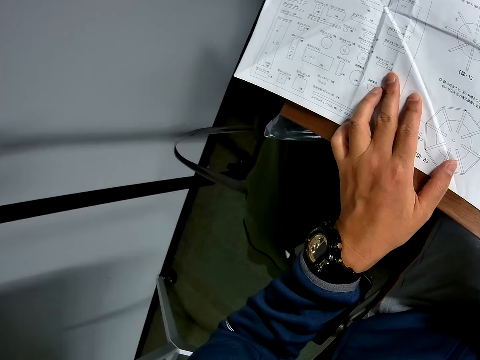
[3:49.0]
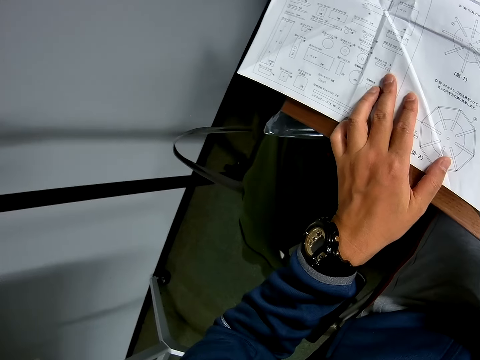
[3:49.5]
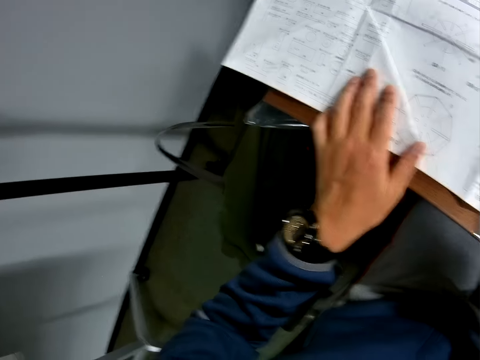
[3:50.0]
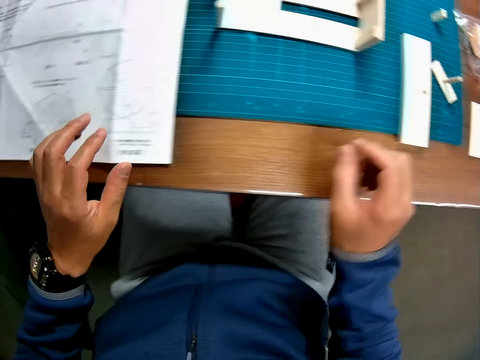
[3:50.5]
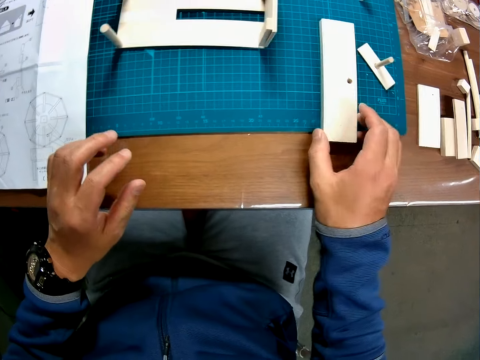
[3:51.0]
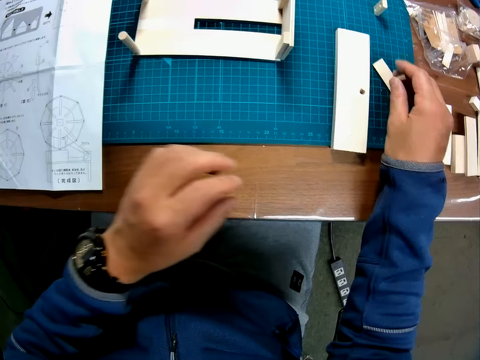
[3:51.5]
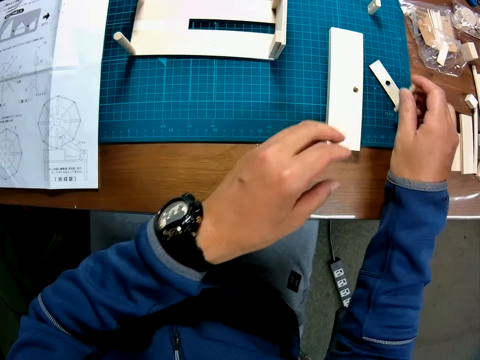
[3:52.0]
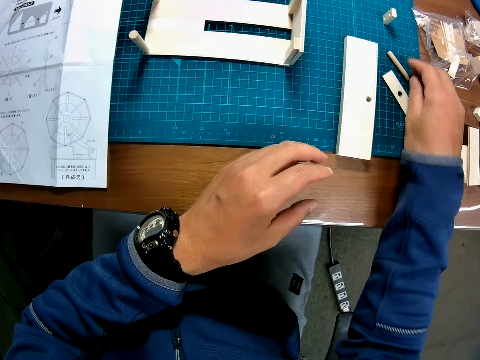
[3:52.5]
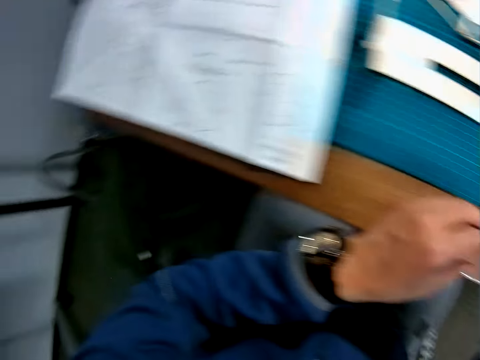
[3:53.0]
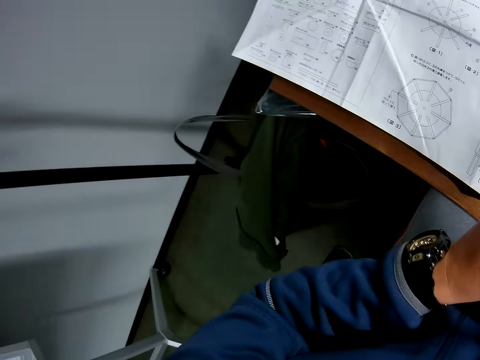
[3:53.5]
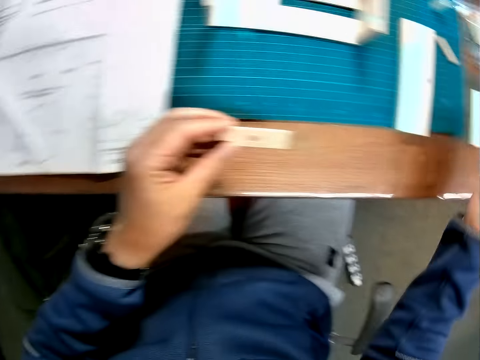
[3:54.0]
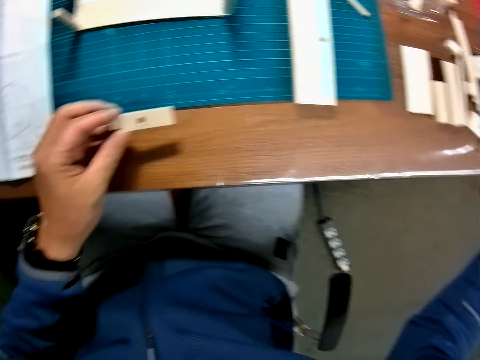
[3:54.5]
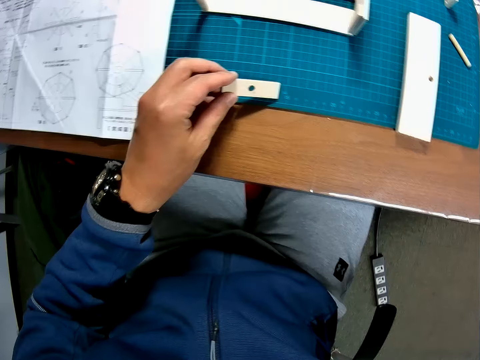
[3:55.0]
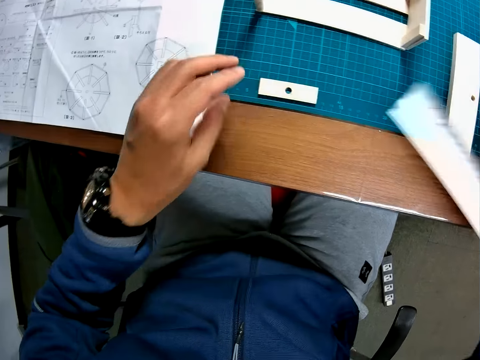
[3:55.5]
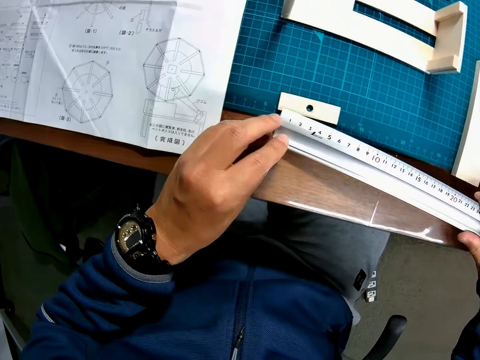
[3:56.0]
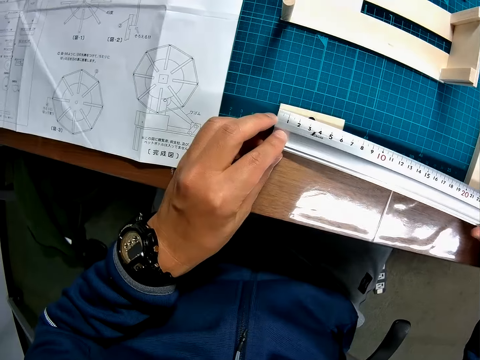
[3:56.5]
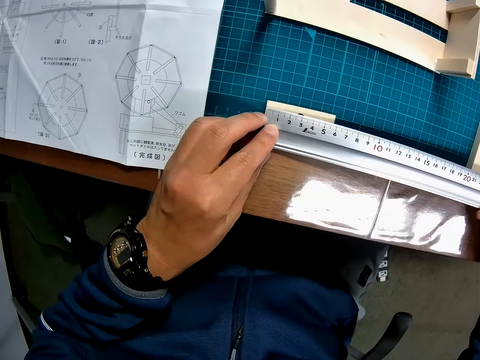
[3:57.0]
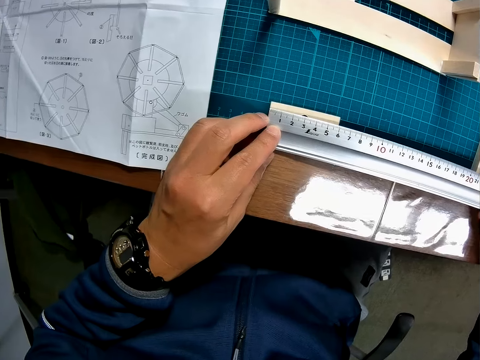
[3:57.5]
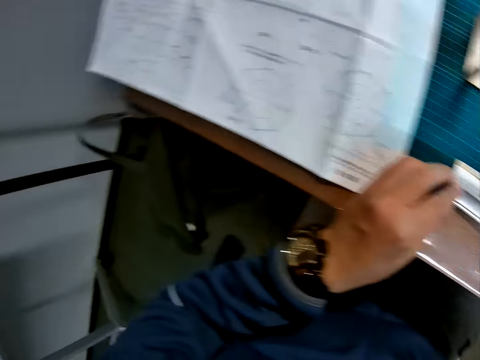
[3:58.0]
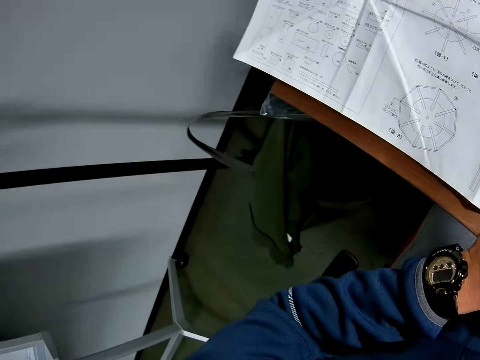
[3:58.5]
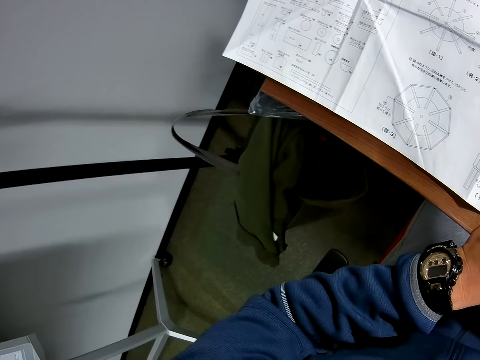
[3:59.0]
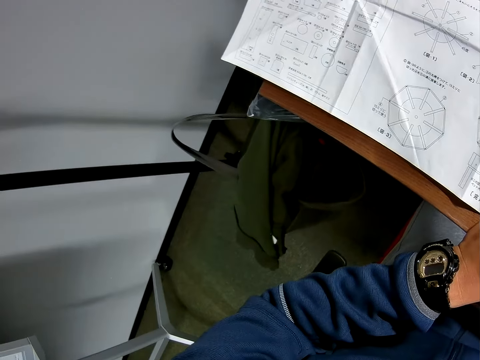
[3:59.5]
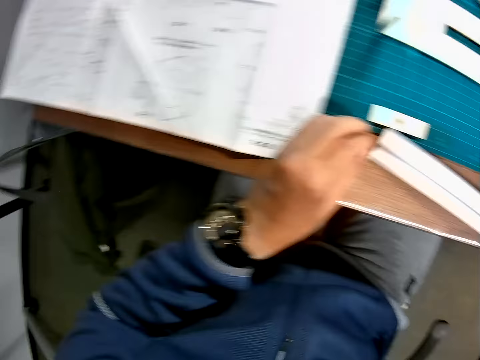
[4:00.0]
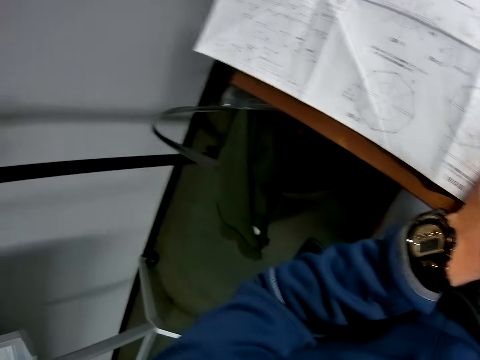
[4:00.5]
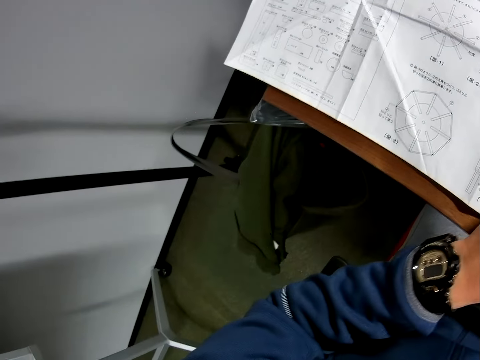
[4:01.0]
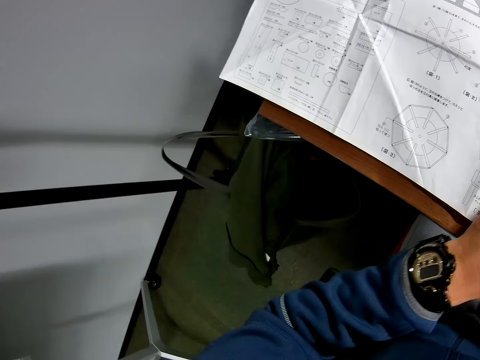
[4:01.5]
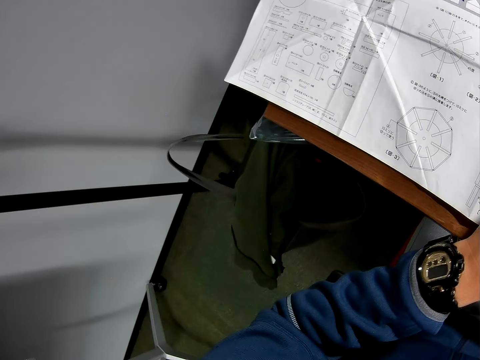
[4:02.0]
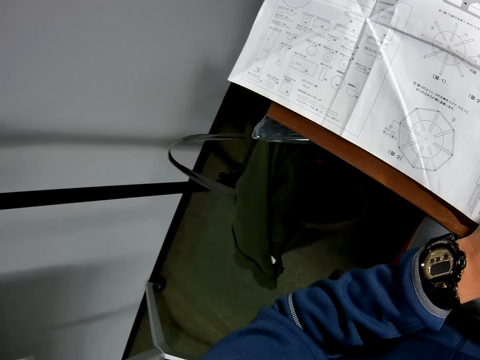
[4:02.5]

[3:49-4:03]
The camera wearer moves a paperboard on a cutting mat. He picks up a carved wooden piece or piece of wood on the table with his left hand. He puts down the piece of wood on the cutting mat. He picks up the paperboard from the piece of wood. He looks at a piece of paper manual on the table. He puts down the piece of paperboard on the cutting mat. He picks up a measuring ruler or scale rule from the table. He measures the carved wooden piece with the scale rule. He measures the piece of paperboard with the measuring ruler on the cutting mat. He looks at the piece of paper manual on the table.

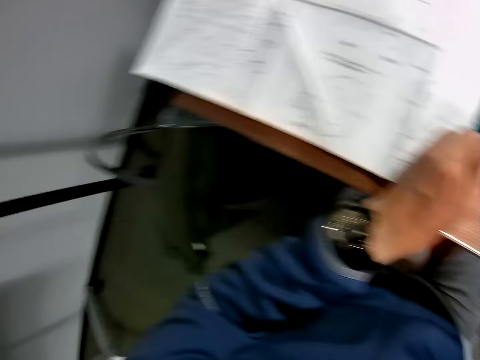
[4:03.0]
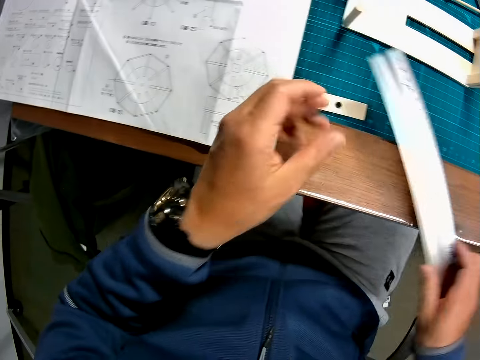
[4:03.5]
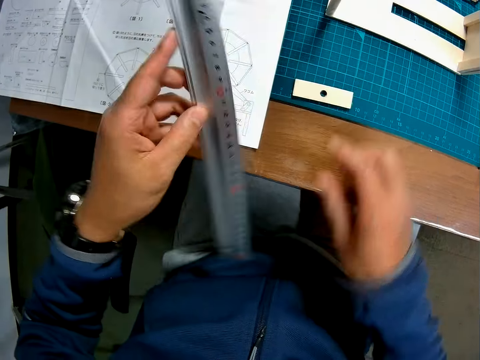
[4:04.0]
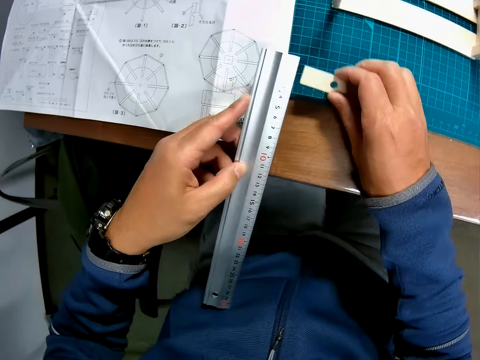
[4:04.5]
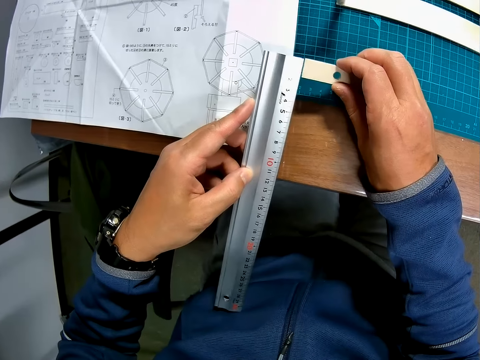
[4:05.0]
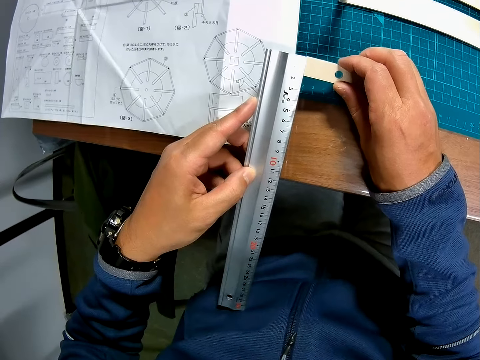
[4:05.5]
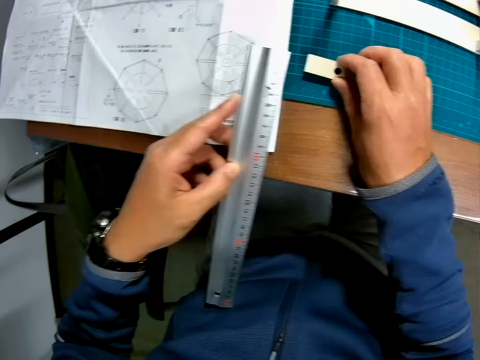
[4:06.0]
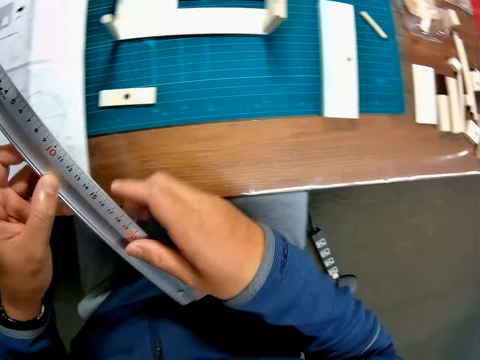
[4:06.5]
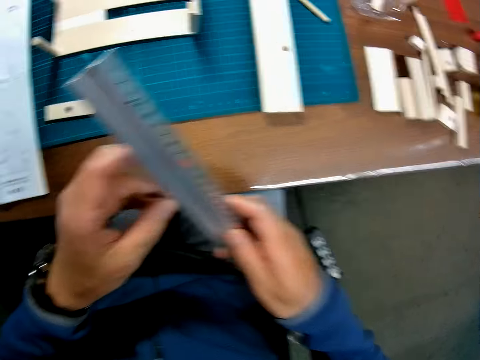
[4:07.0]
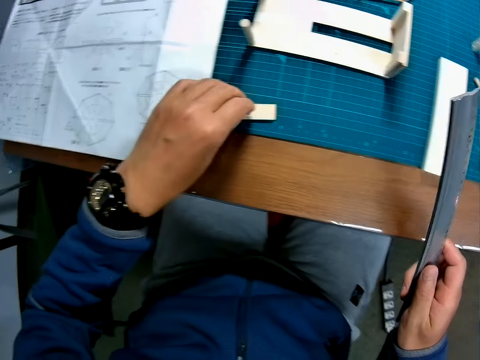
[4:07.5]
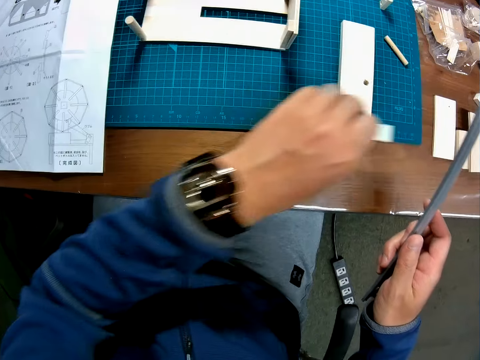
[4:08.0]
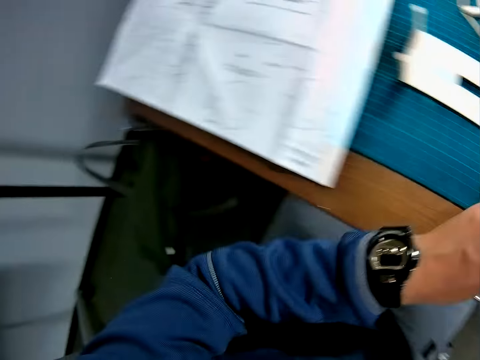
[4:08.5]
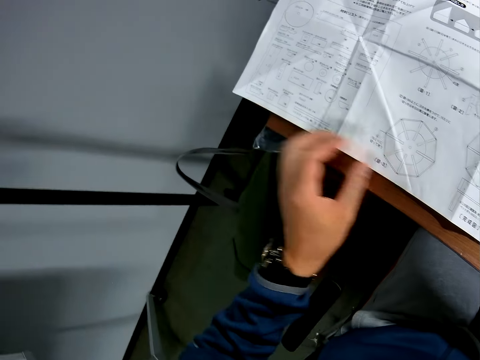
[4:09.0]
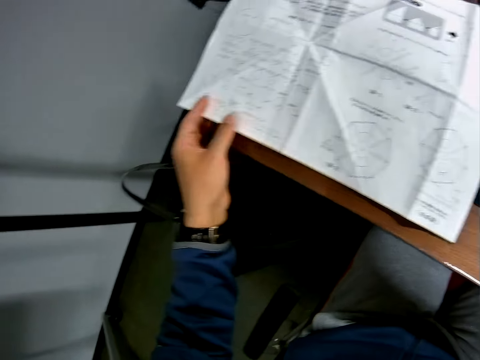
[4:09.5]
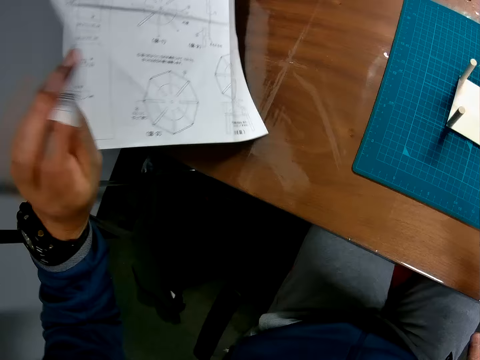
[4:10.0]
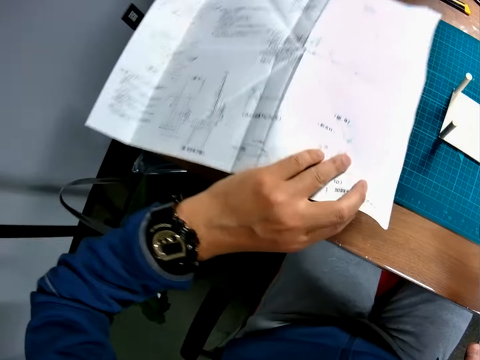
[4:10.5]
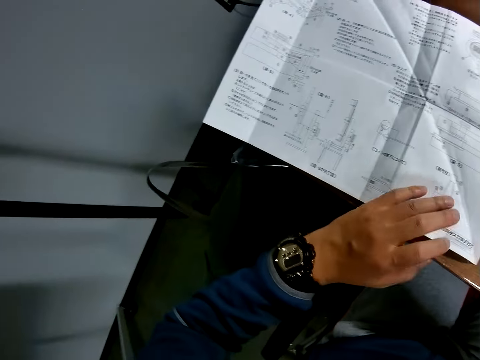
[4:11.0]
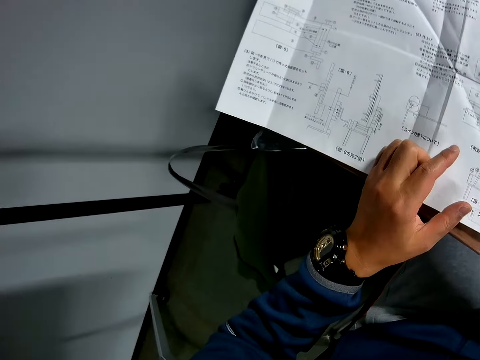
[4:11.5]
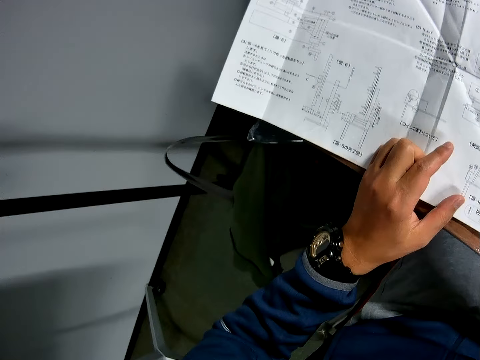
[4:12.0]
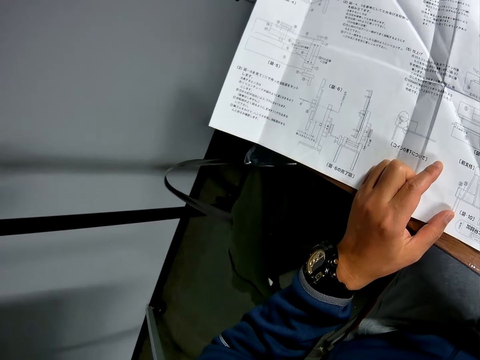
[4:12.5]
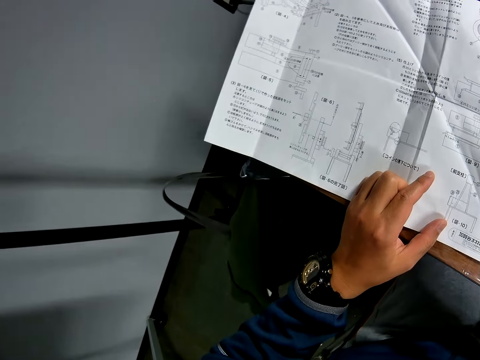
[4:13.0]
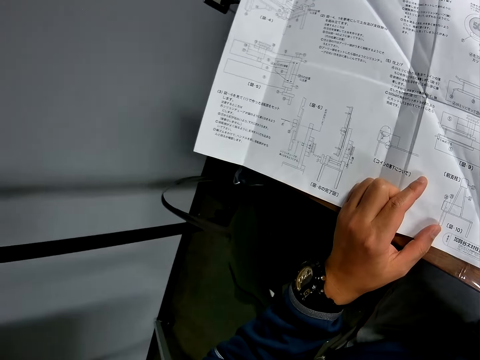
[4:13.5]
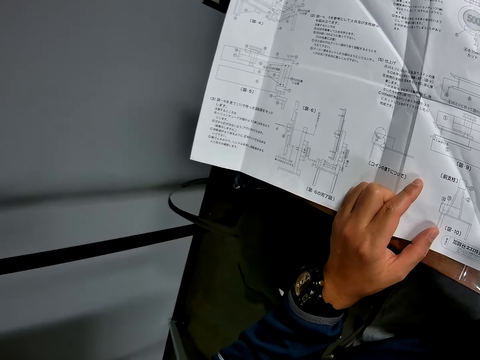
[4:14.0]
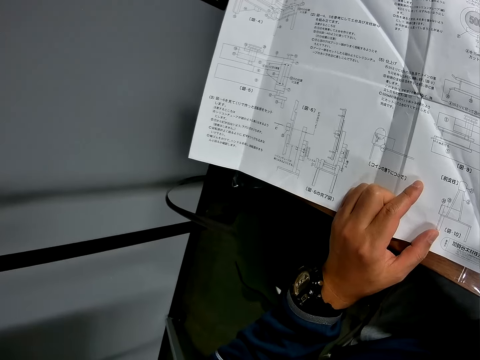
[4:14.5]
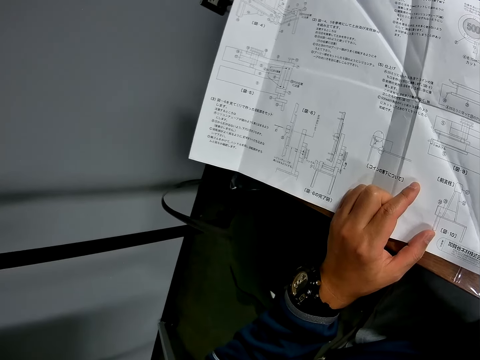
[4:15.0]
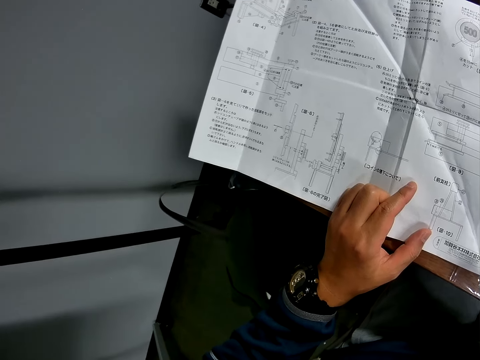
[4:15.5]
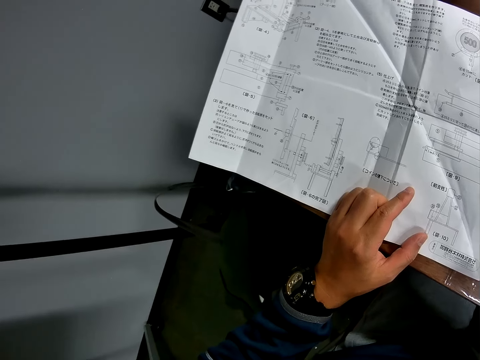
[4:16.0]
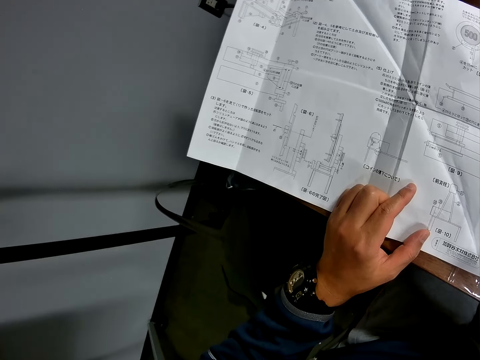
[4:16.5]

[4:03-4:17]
The camera wearer picks up a piece of paperboard from a cutting mat. He measures the piece of paperboard with a measuring ruler on the cutting mat. He puts down the piece of paperboard on the cutting mat. He flips a piece of paper manual on a table with his left hand. He looks at the piece of paper manual on the table.
